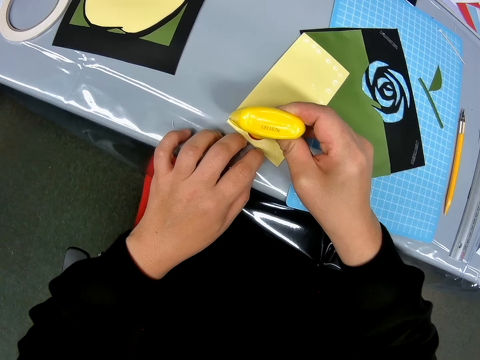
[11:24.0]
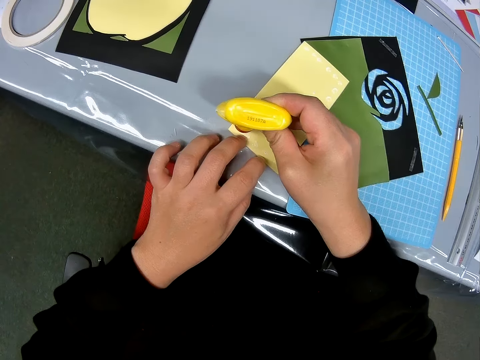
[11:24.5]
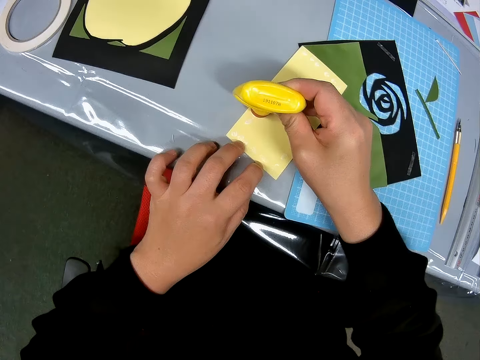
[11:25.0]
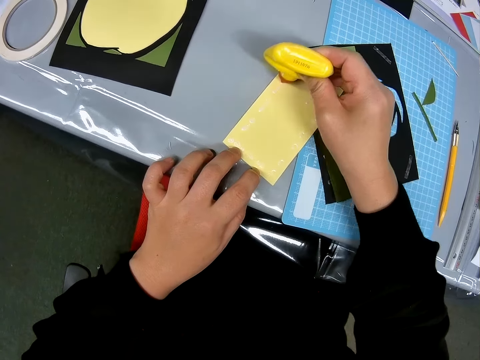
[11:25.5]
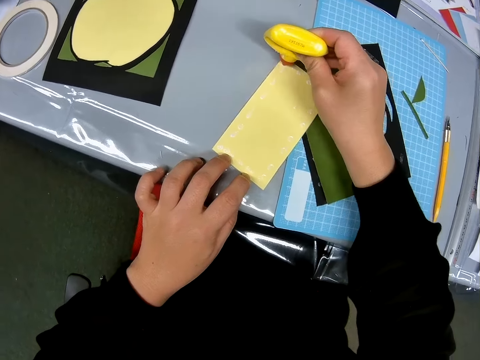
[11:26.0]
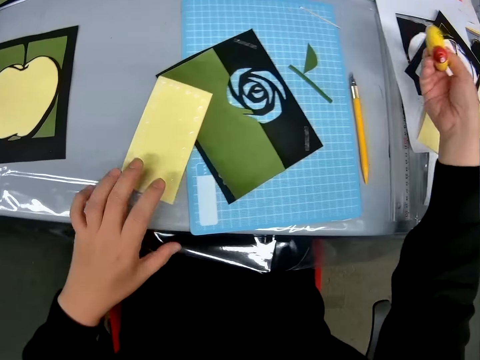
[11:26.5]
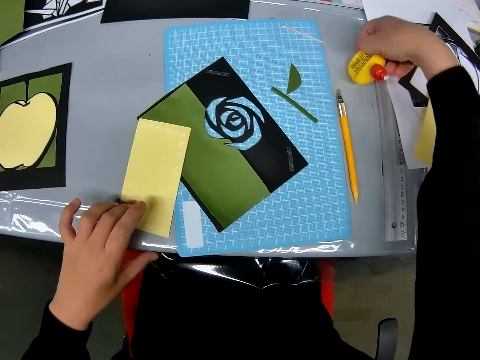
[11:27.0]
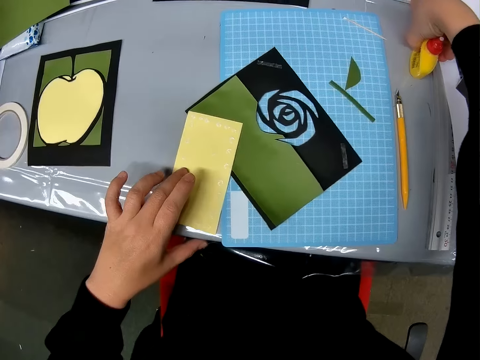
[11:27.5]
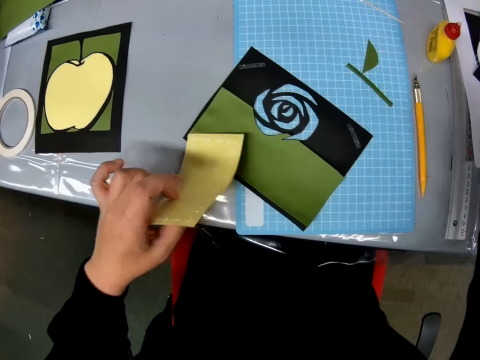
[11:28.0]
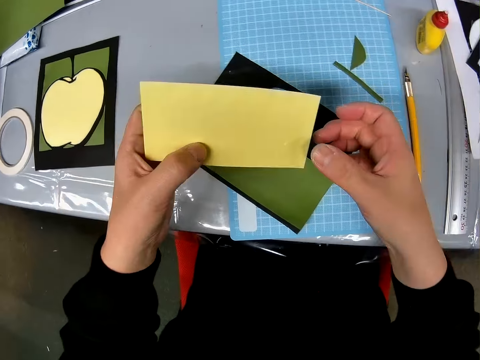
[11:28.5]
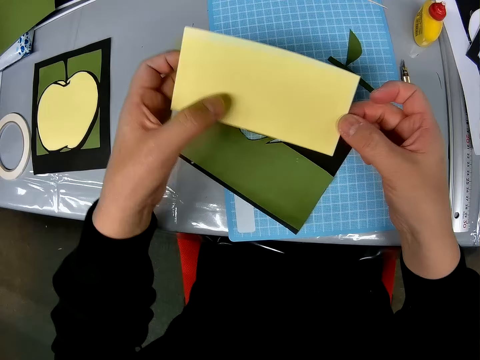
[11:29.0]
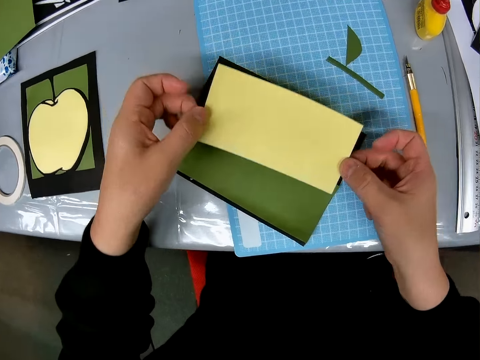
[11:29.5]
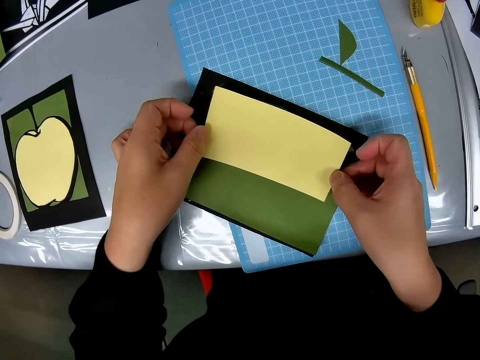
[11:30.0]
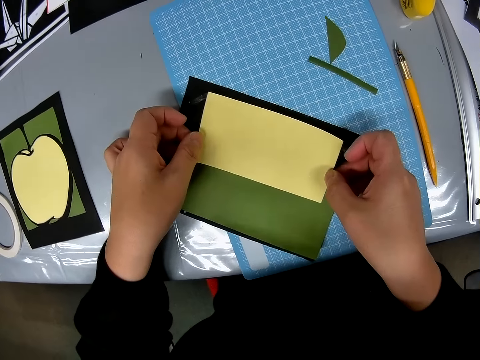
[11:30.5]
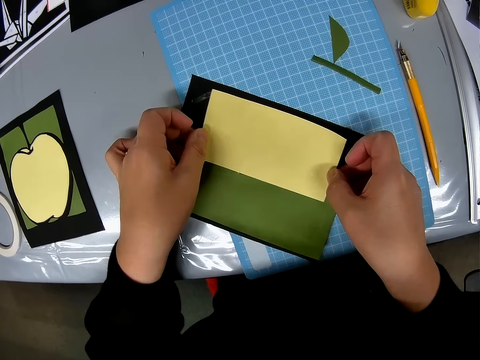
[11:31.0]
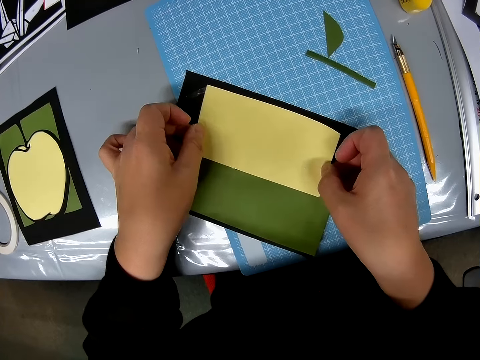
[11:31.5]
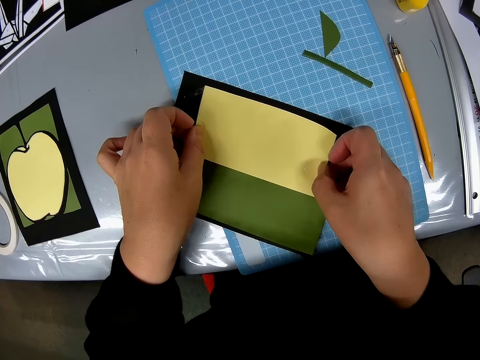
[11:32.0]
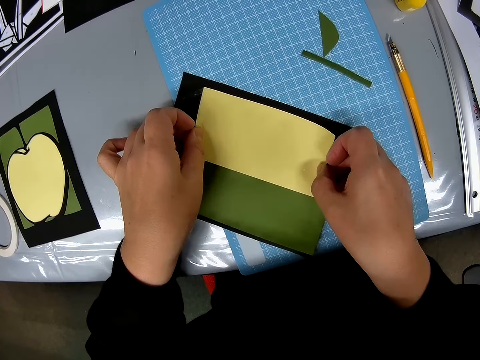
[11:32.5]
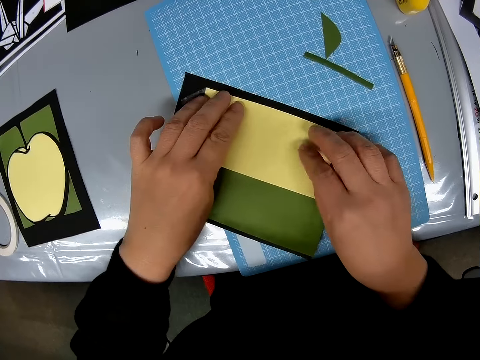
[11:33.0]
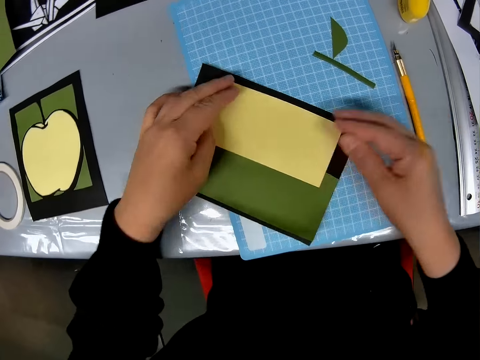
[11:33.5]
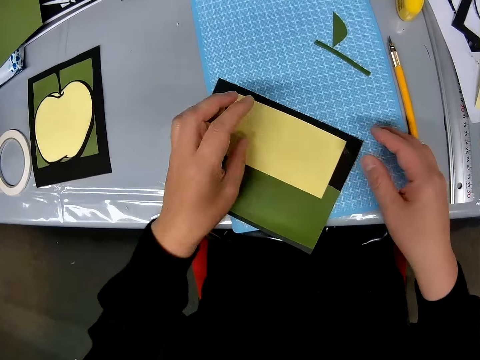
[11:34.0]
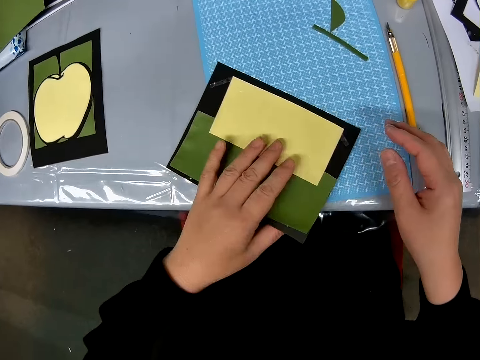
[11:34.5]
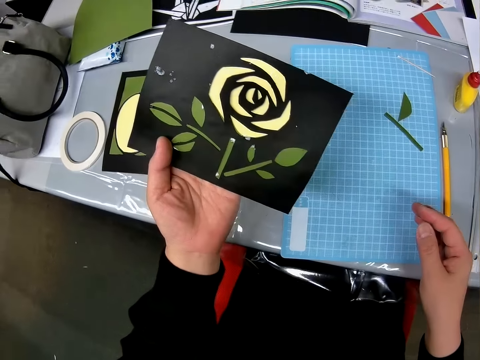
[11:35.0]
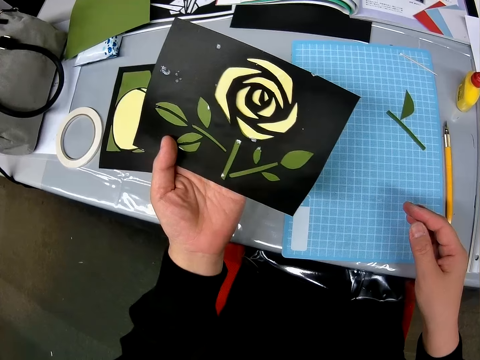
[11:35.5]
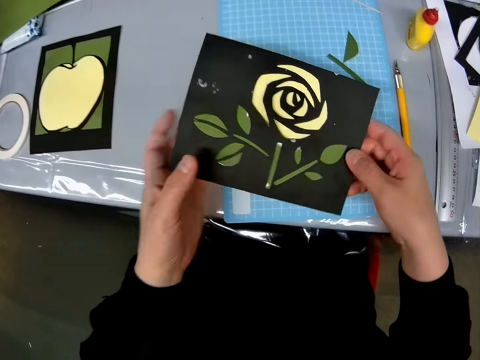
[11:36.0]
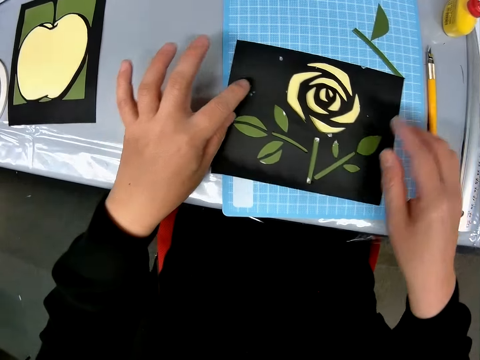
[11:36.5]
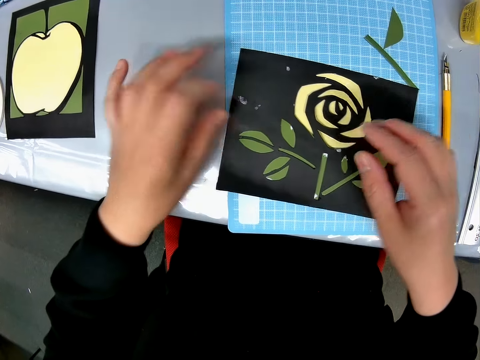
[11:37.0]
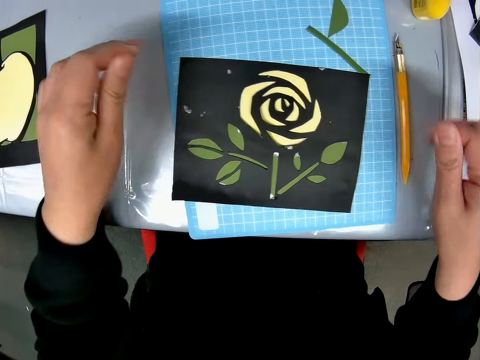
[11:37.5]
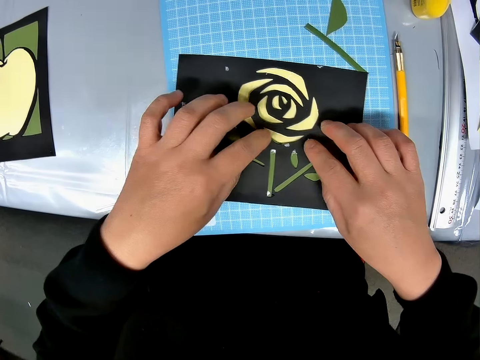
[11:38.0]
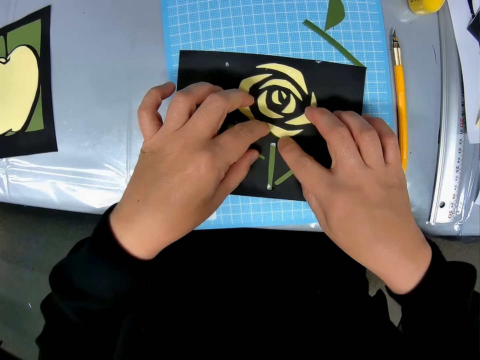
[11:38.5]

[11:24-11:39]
The camera wearer drops the glue container on the table. He picks up the paper craft. He glues the yellow sheet on the designed sheets on the table. He aligns the paper craft with the one in the cutting mat. He turns the paper design on the table to its face. He picks the paper craft from the table. He puts the paper craft back on the cutting mat. He touches the surface of the paper design with his hands.

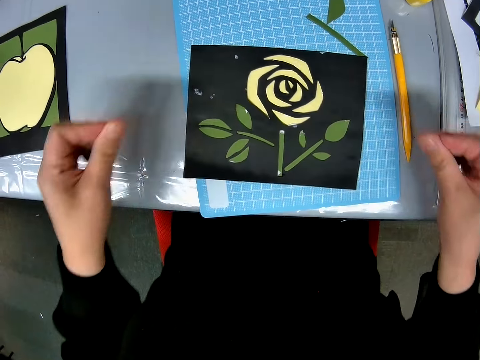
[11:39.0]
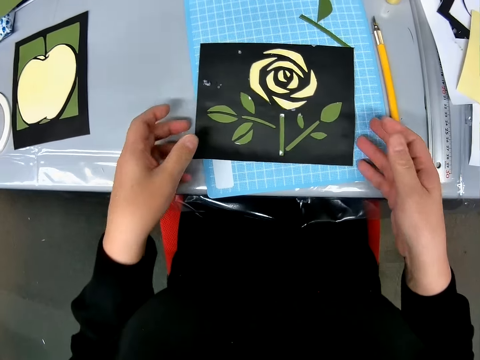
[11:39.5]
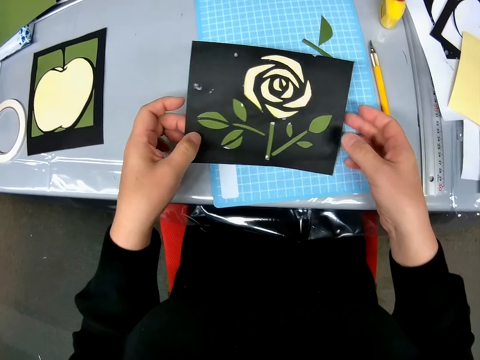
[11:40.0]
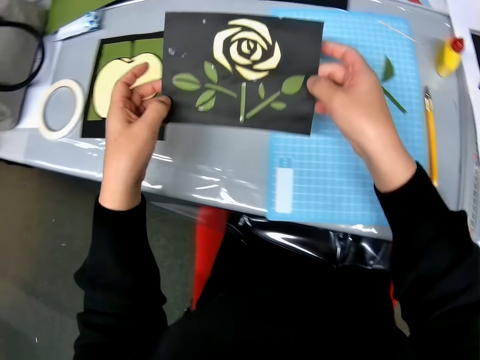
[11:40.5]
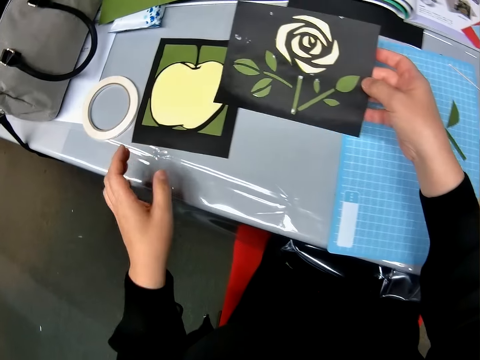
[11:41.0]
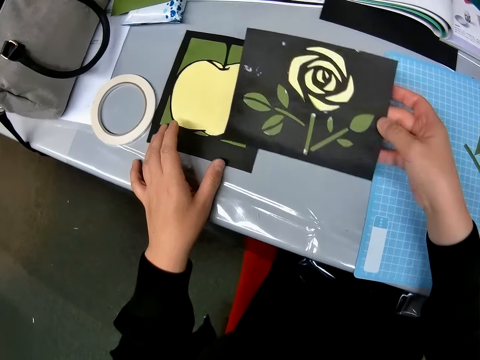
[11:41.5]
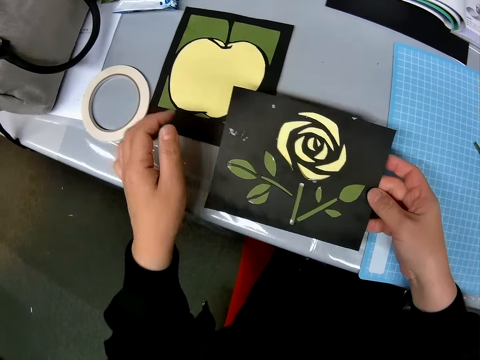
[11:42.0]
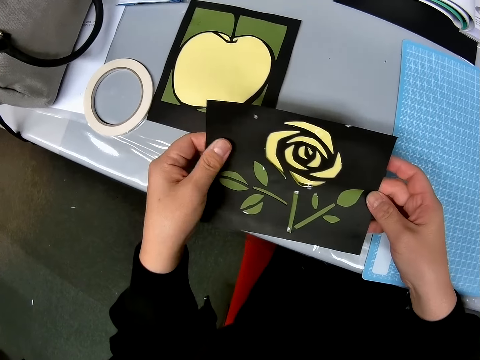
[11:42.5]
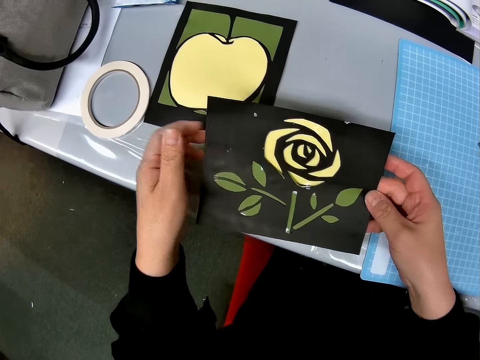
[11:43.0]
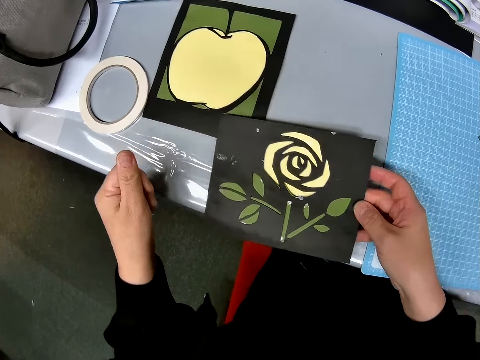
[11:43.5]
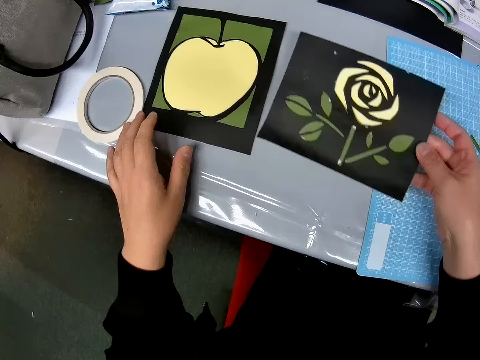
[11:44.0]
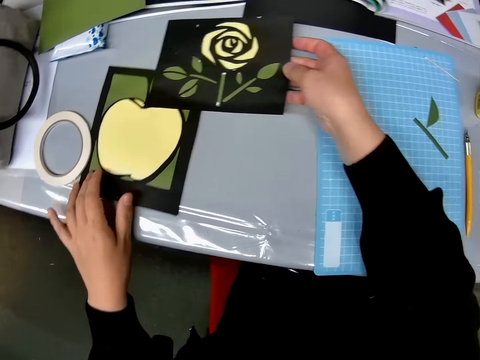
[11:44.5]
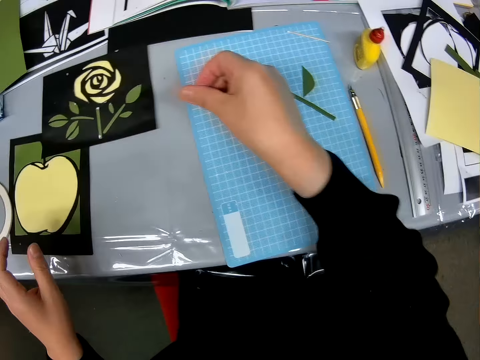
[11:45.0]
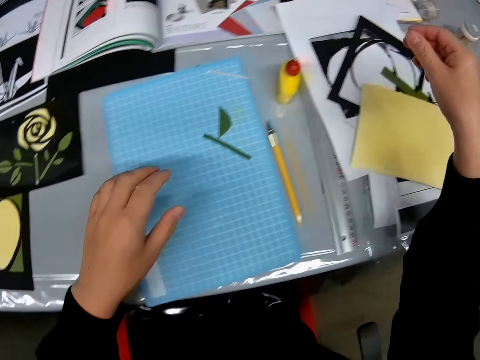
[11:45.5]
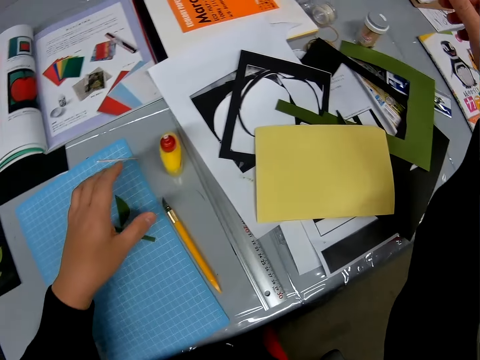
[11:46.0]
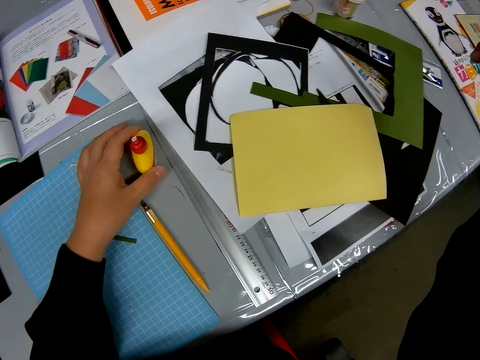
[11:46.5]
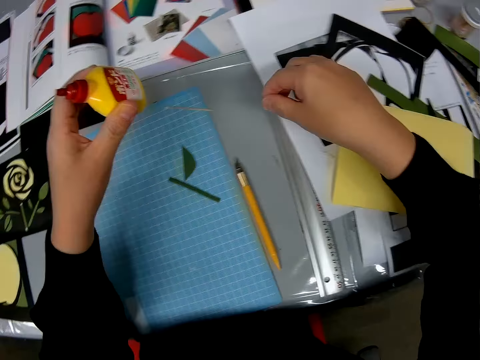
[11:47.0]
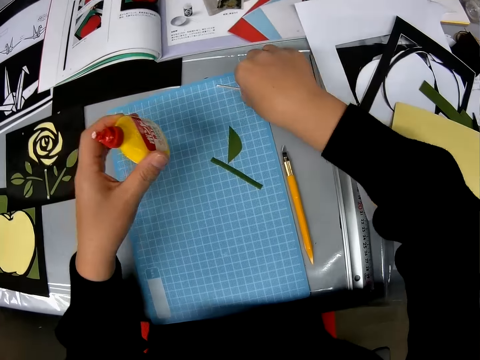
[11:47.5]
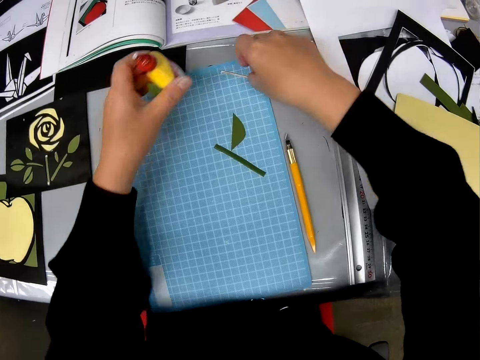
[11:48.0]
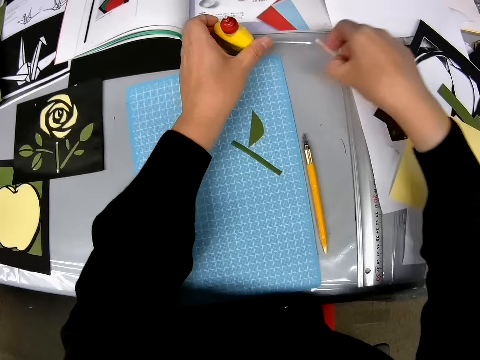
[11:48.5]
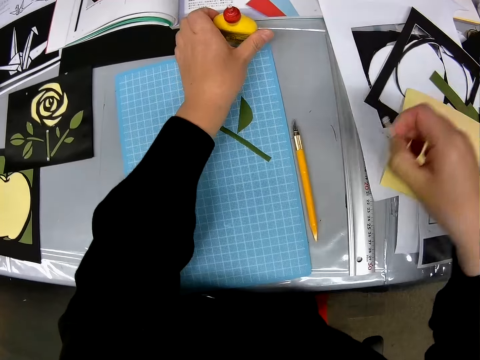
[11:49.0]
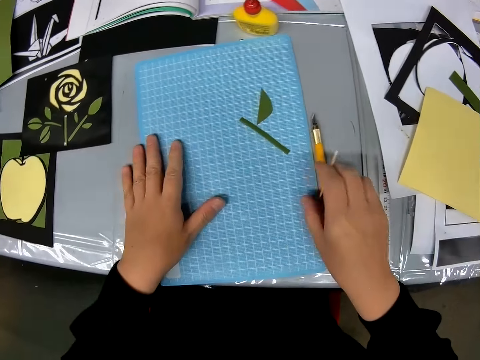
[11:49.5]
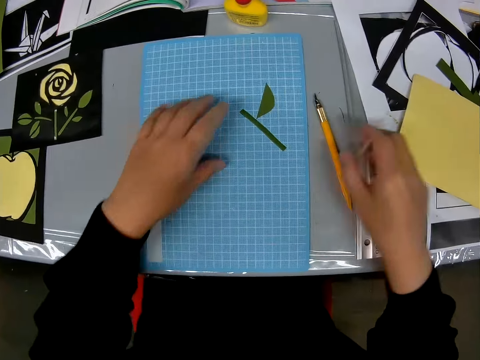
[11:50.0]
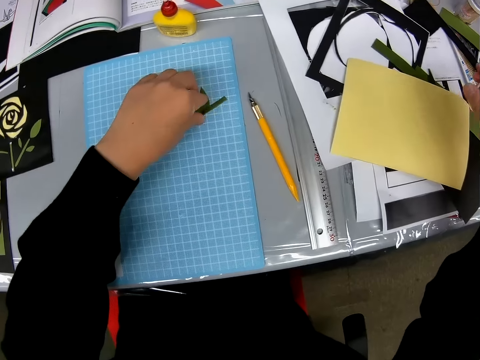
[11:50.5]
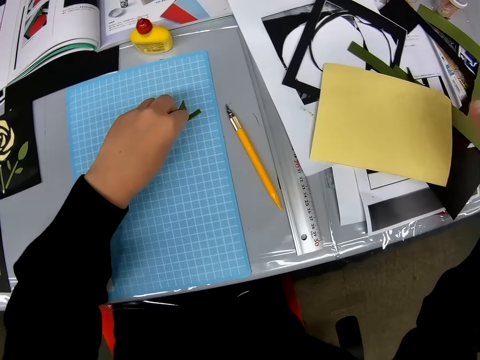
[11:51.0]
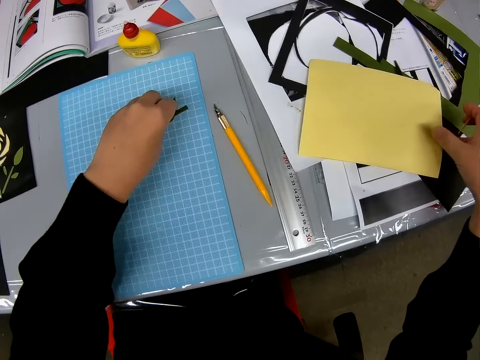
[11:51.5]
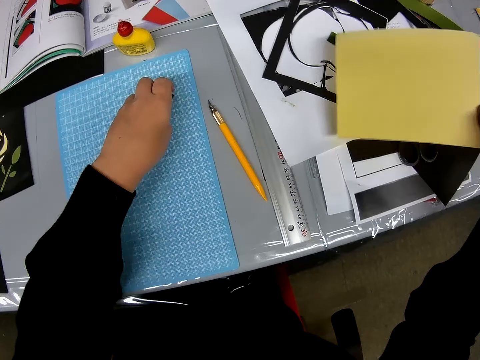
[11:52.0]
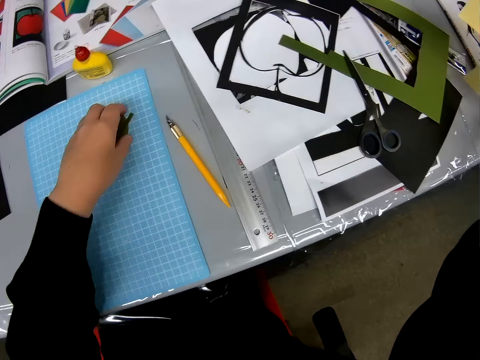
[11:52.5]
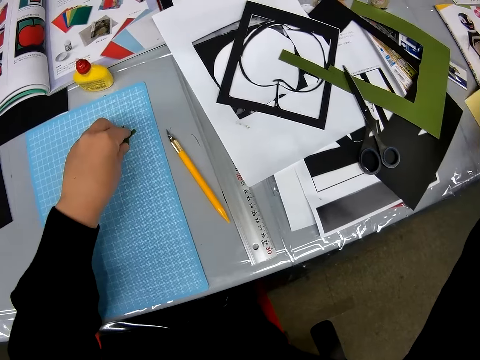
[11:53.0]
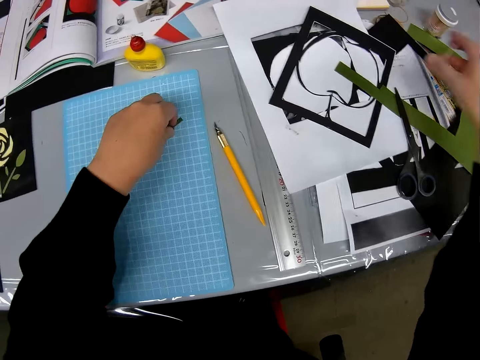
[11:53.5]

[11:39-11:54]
The camera wearer aligns the crafting paper. He moves the paper design to the other side on the table. He picks up the paper craft. He slightly shifts another paper design on the table with his left hand. He cleans the surface of the paper design with his left hand. He compares the two paper crafts. He puts the paper craft in his hands on the table. He picks up the glue container and the stick from the table. He drops the glue container on the table. He shifts a pencil on the table slightly. He moves the crafting materials on the table. He packs some pieces of sheets together on the table. He moves the yellow sheet to the other side of the table.
